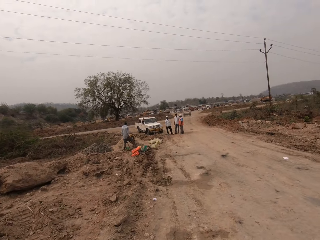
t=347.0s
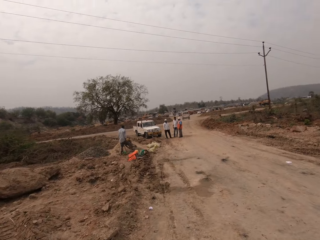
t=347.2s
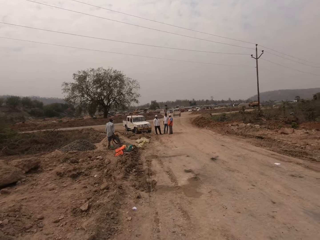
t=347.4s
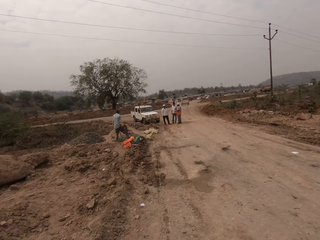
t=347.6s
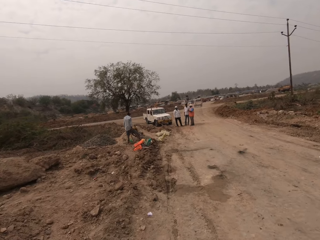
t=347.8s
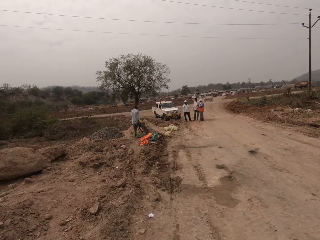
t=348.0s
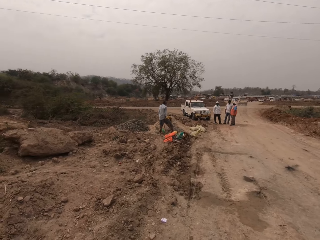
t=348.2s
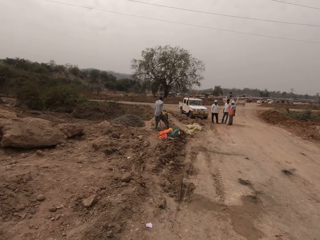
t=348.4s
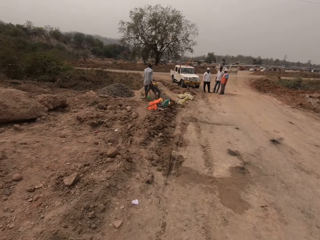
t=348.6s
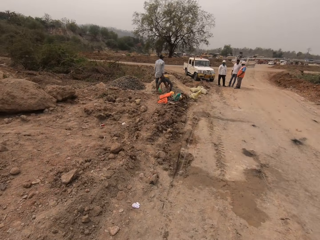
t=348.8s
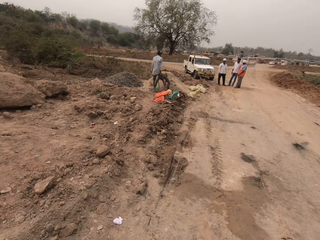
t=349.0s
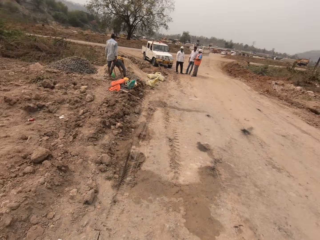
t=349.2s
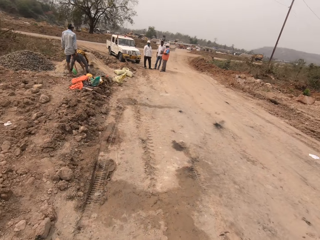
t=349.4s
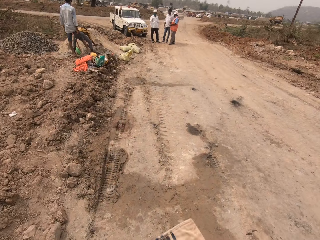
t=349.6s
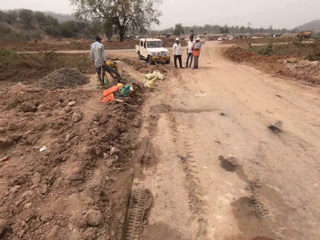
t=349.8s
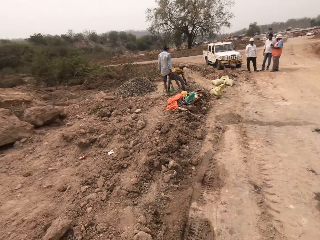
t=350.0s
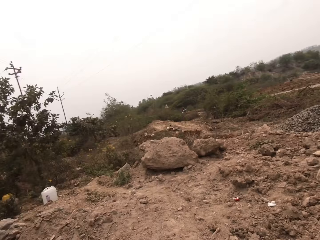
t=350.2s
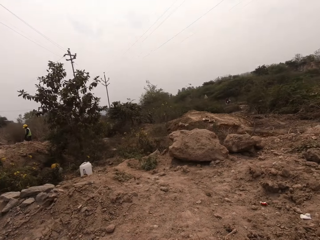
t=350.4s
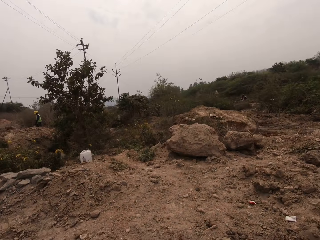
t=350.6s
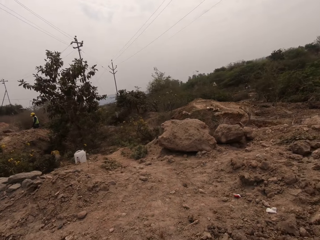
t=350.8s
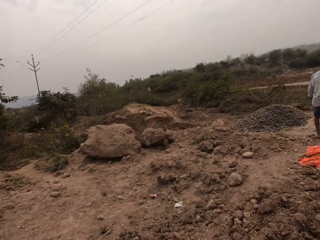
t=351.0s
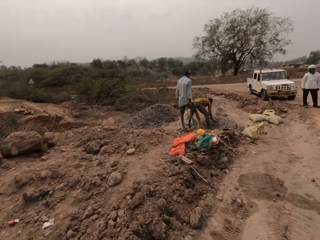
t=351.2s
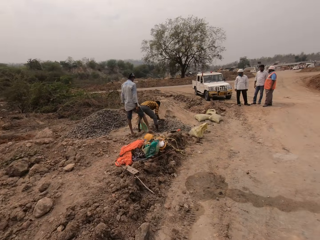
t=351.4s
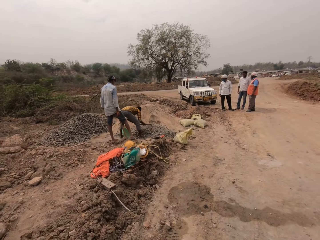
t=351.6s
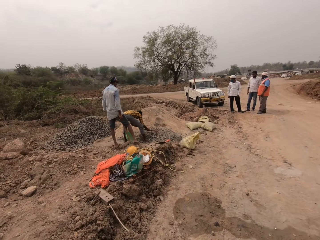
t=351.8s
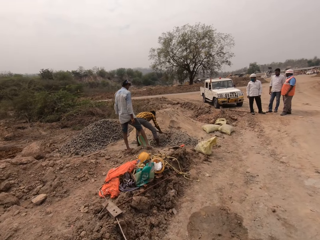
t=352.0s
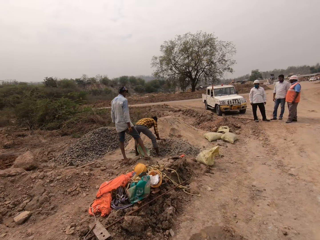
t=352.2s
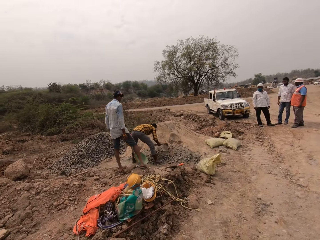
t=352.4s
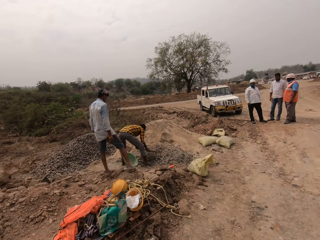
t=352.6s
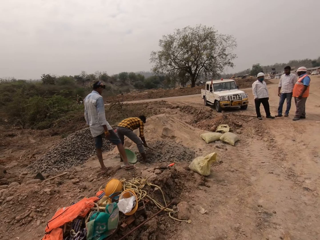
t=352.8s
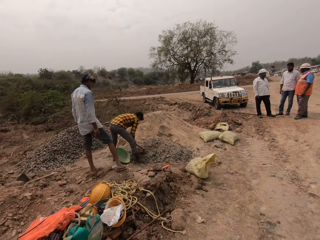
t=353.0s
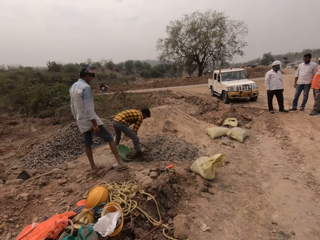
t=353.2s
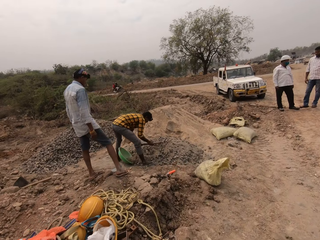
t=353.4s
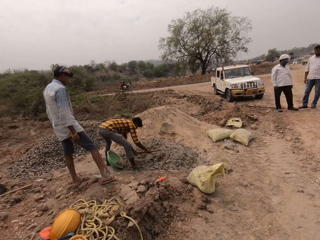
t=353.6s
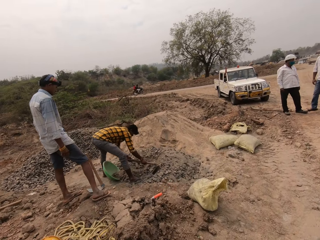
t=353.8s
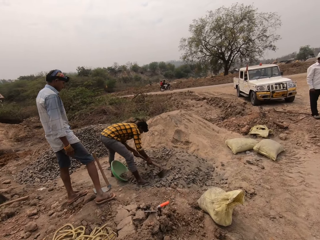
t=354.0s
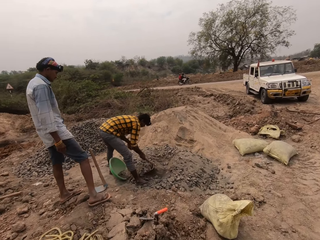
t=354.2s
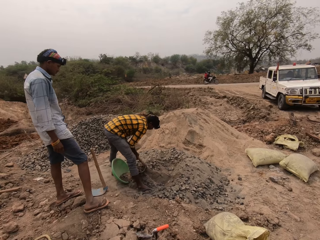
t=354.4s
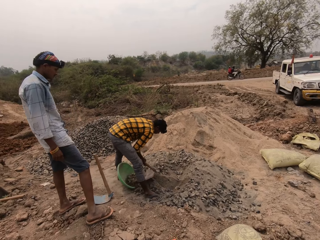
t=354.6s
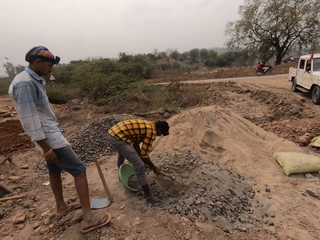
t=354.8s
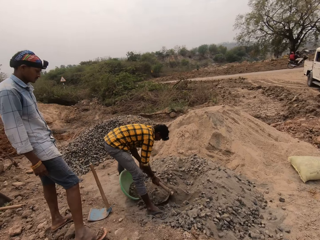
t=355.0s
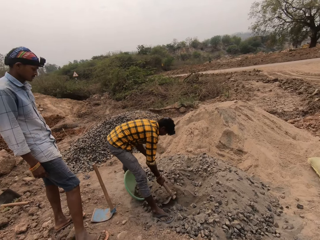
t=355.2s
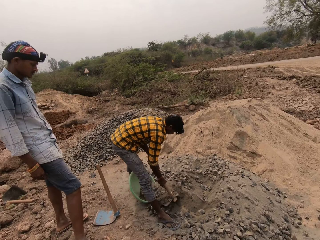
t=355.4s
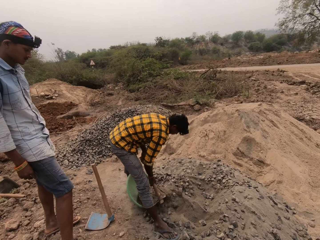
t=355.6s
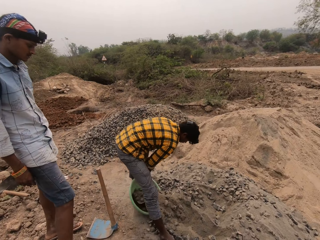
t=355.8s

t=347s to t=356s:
A man moves concrete mix from the ground into the bowl with the hoe in both hands.

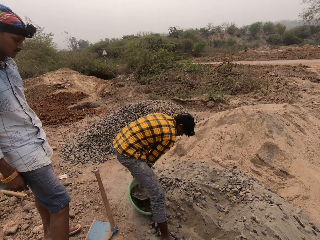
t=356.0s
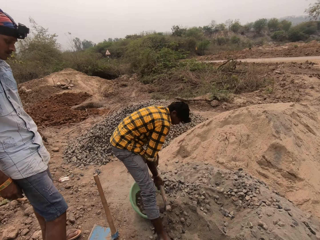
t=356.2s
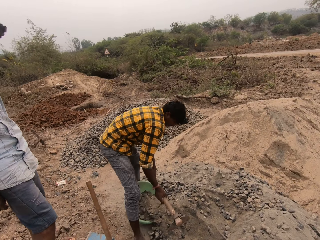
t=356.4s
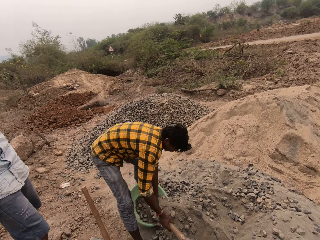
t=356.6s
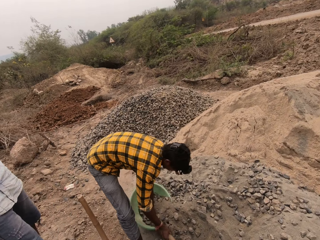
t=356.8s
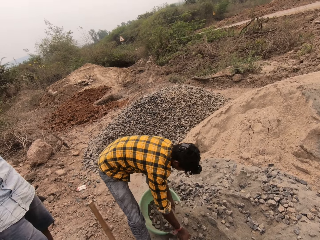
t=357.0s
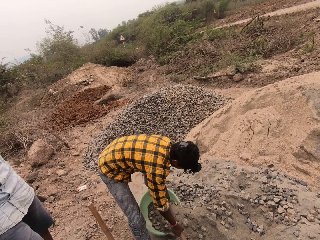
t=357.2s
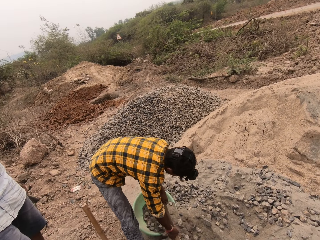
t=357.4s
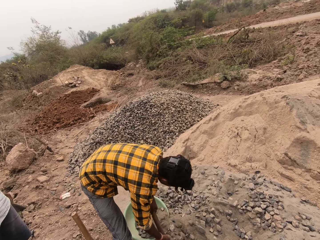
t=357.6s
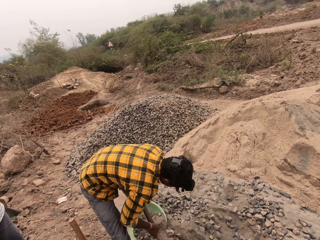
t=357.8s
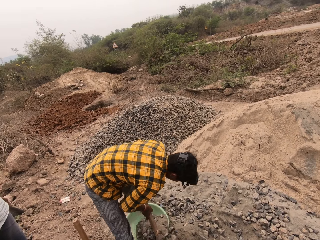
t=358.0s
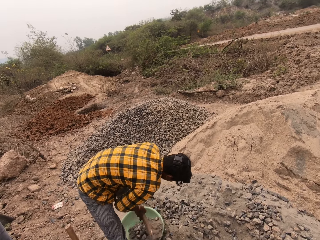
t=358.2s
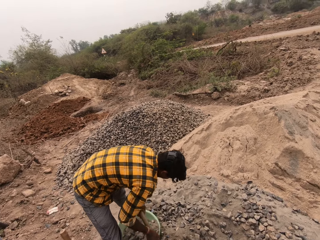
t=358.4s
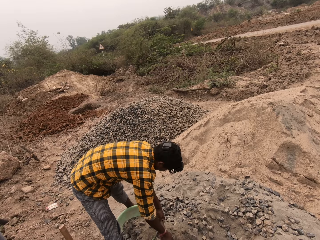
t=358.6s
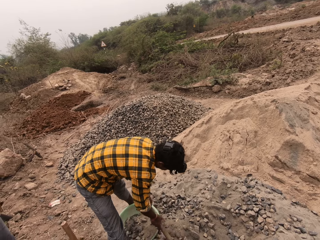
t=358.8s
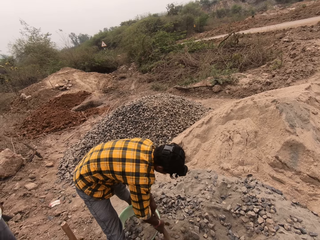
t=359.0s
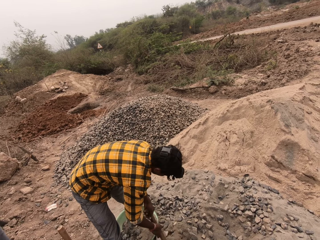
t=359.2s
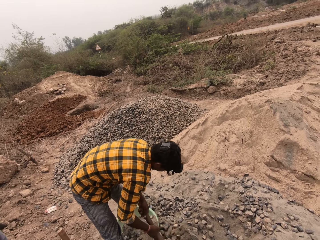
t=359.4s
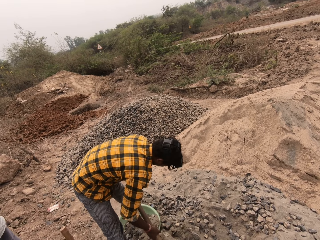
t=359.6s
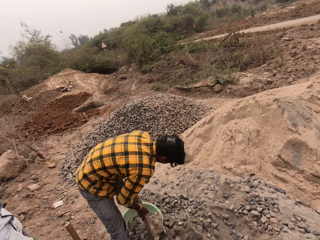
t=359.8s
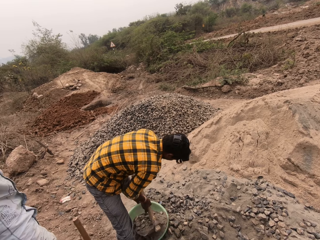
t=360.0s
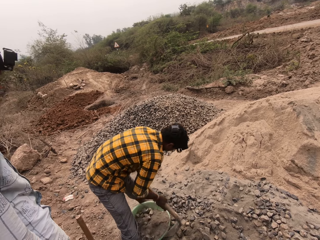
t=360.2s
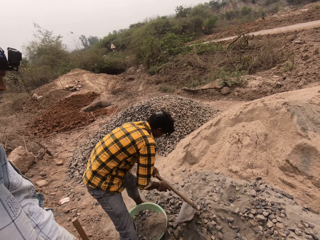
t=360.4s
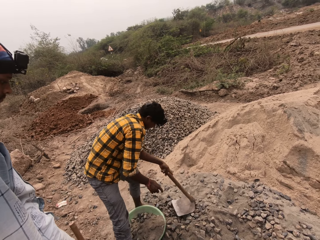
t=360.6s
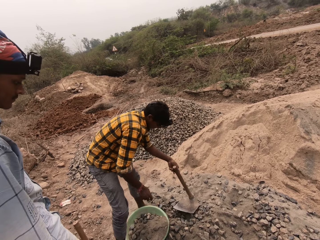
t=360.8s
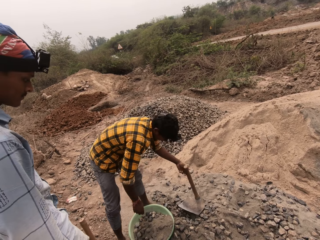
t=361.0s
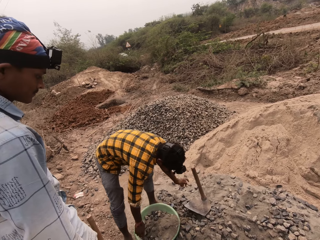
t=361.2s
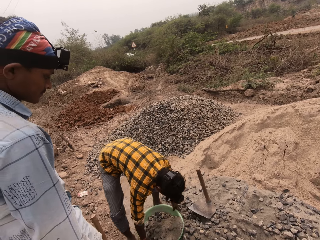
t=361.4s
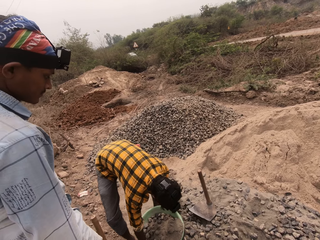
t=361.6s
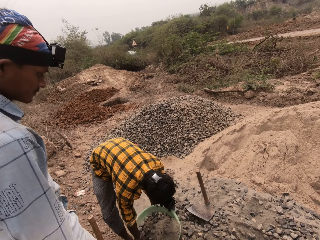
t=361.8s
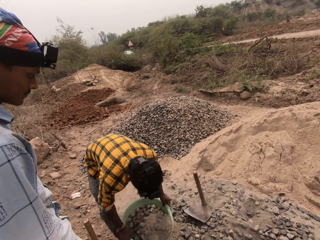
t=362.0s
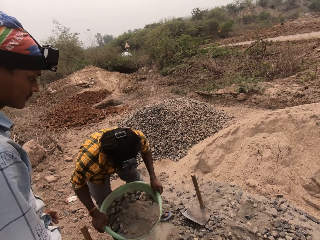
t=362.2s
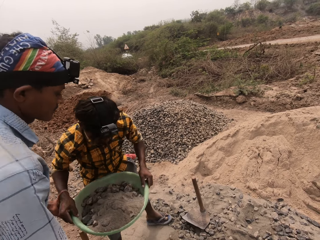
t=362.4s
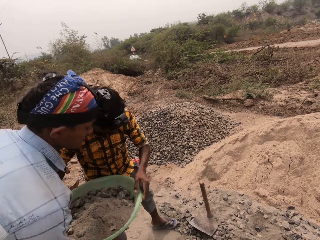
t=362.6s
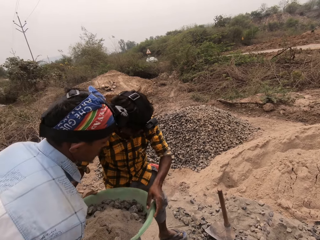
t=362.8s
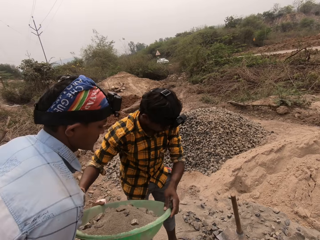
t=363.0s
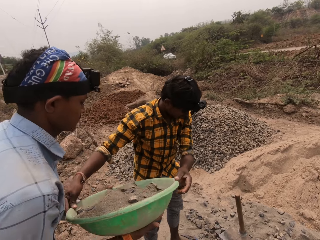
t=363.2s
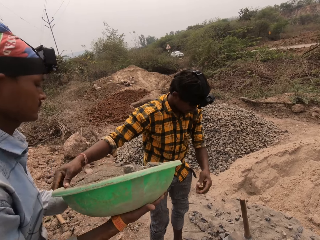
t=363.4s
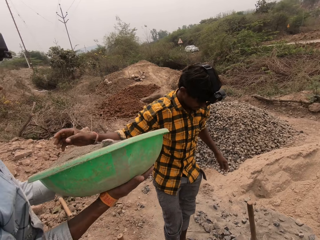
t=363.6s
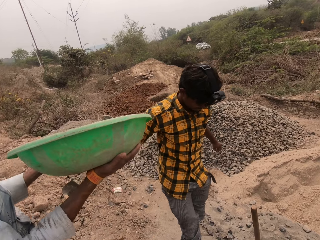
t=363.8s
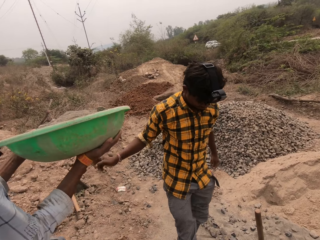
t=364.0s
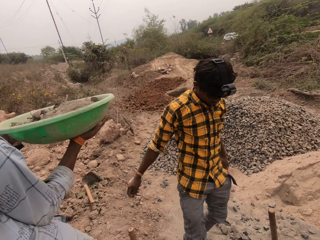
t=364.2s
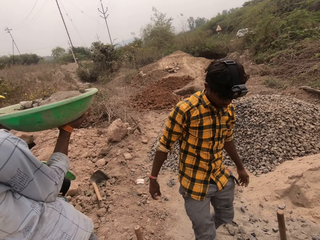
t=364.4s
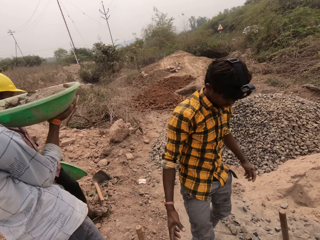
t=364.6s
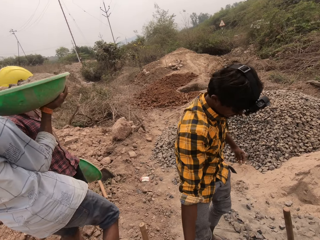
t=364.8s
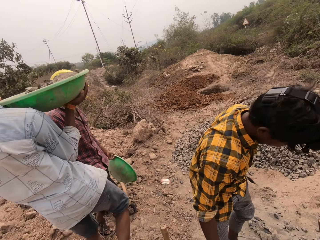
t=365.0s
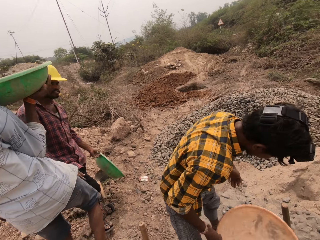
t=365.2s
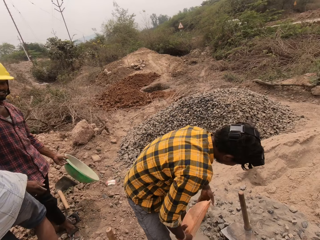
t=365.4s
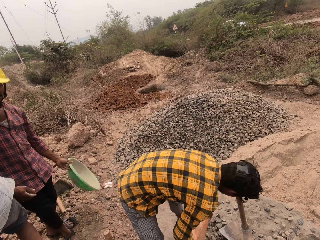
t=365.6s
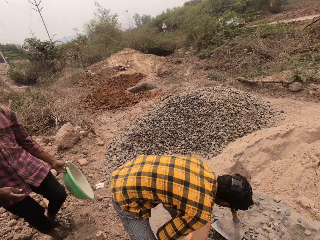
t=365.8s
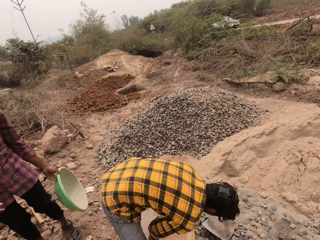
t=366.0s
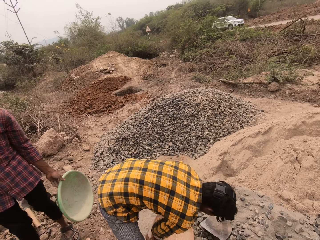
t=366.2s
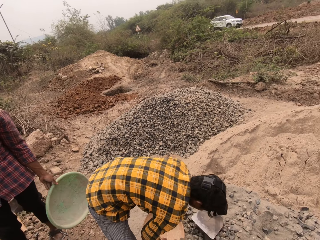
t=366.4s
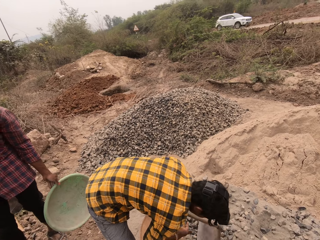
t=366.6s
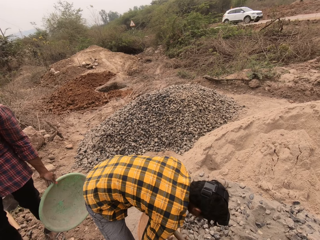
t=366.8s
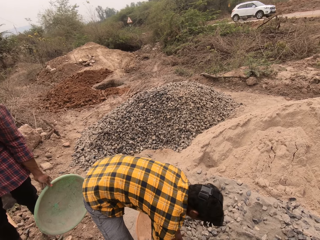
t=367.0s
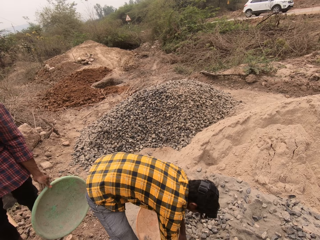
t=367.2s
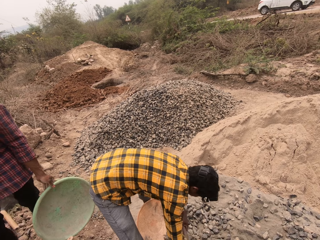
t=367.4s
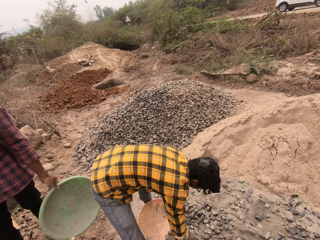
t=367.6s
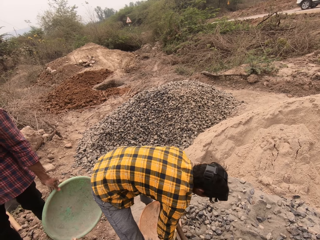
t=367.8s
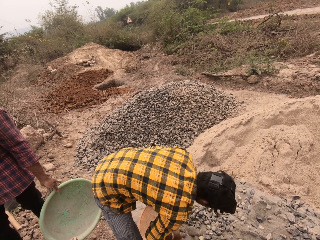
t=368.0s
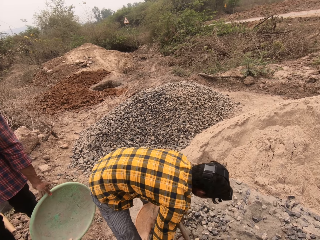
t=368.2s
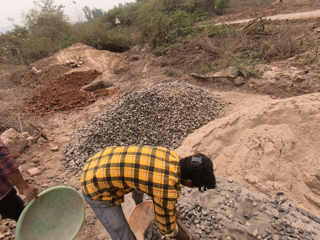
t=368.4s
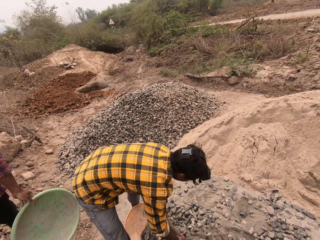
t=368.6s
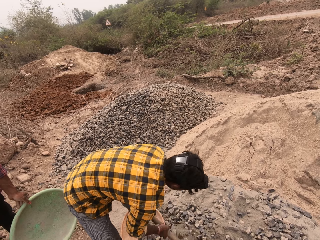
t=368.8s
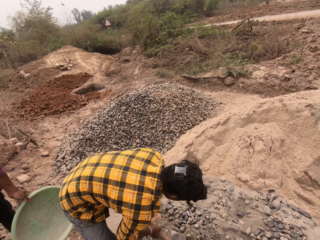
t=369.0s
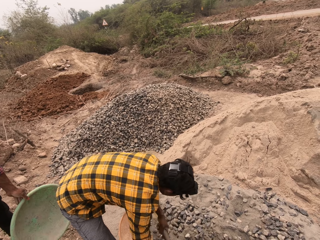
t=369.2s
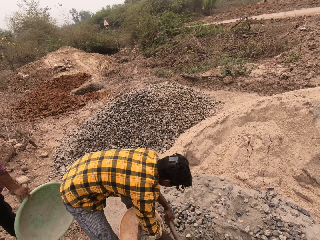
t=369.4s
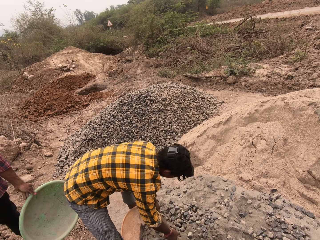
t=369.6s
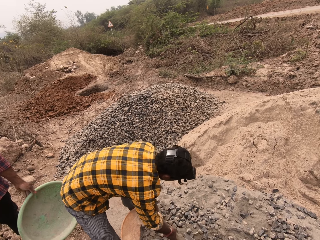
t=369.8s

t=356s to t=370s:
The man scoops concrete mix from the ground with the hoe in both hands. The man pours the concrete mix inside the bowl with the hoe in both hands. The man drops the hoe on the ground with his left hand. The man picks up the bowl from the ground with both hands. The man passes the bowl to another man with both hands. The other man walks in the field. The camera wearer passes the bowl to the first man with both hands. The first man places the bowl on the ground with both hands, grabs the hoe on the ground with his left hand, and holds the hoe with both hands. The first man scoops concrete mix from the ground with the hoe in both hands. The first man pours the concrete mix inside the bowl with the hoe in both hands. The first man scoops concrete mix from the ground with the hoe in both hands. The first man pours the concrete mix inside the bowl with the hoe in both hands. The first man scoops concrete mix from the ground with the hoe in both hands.
